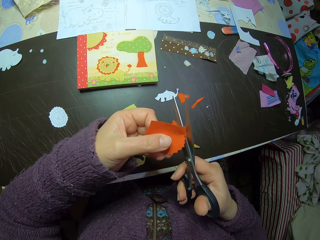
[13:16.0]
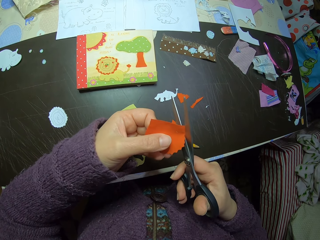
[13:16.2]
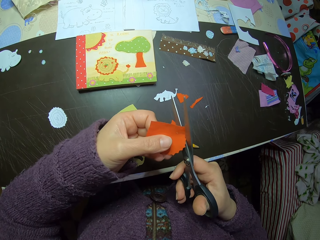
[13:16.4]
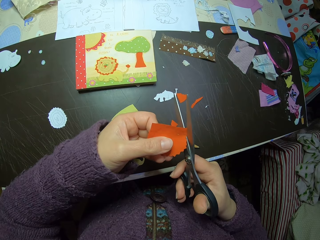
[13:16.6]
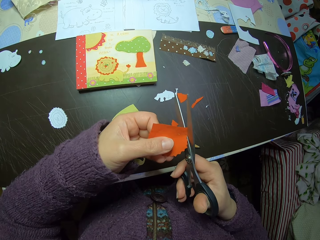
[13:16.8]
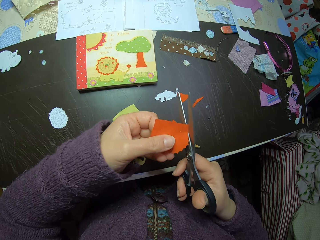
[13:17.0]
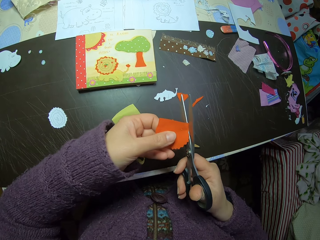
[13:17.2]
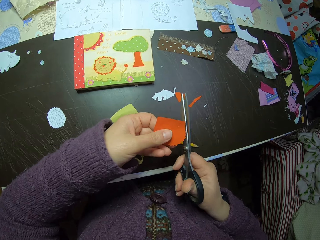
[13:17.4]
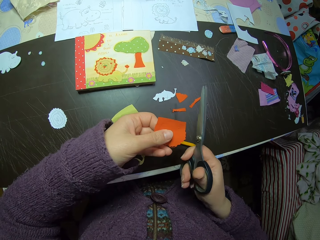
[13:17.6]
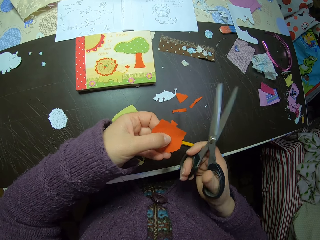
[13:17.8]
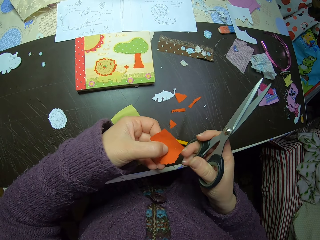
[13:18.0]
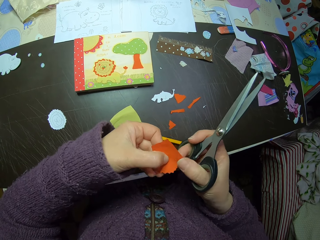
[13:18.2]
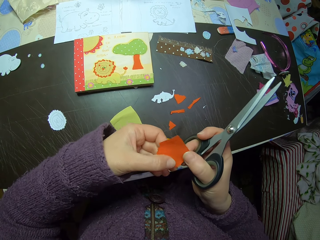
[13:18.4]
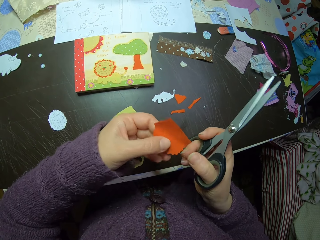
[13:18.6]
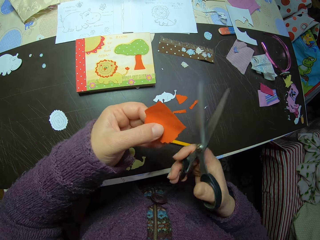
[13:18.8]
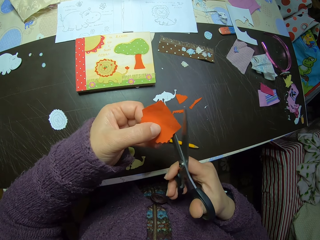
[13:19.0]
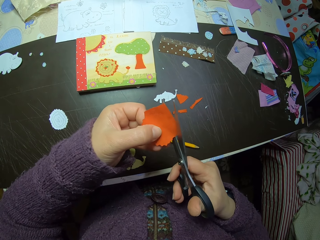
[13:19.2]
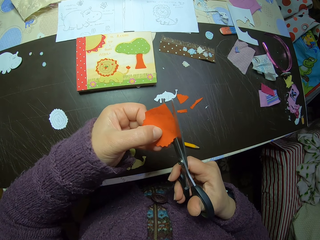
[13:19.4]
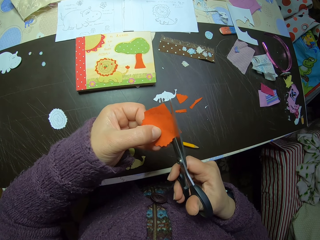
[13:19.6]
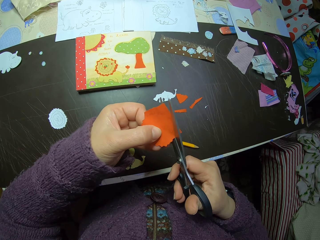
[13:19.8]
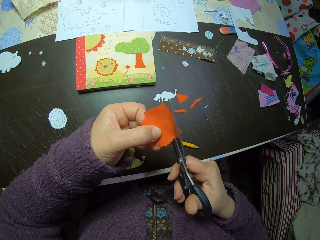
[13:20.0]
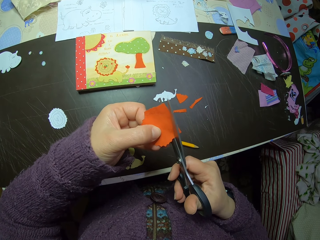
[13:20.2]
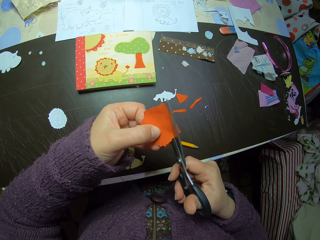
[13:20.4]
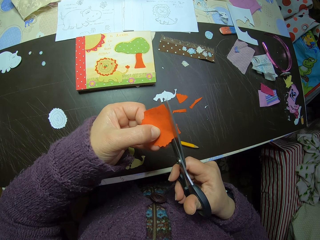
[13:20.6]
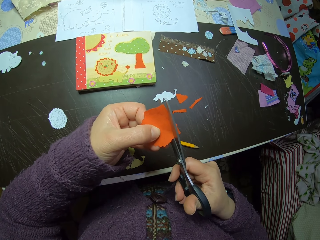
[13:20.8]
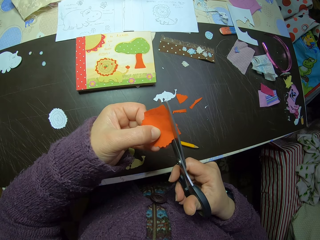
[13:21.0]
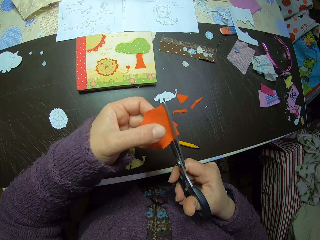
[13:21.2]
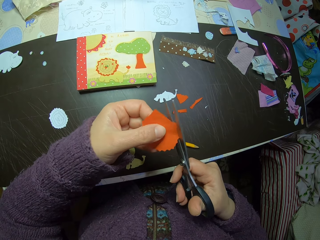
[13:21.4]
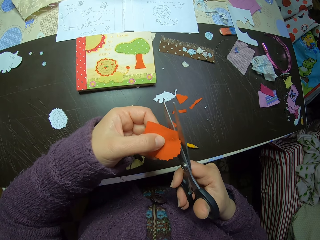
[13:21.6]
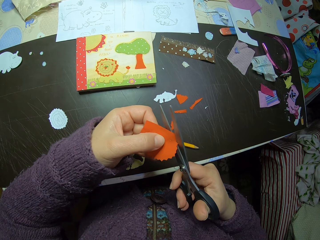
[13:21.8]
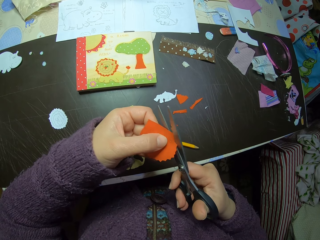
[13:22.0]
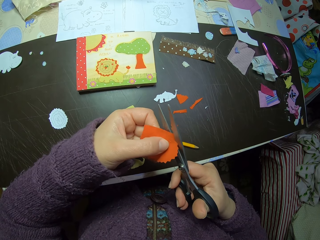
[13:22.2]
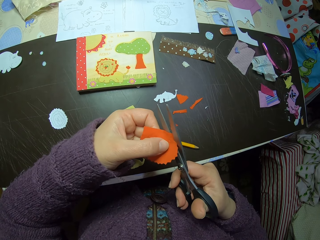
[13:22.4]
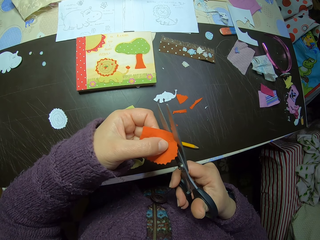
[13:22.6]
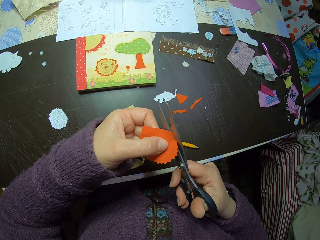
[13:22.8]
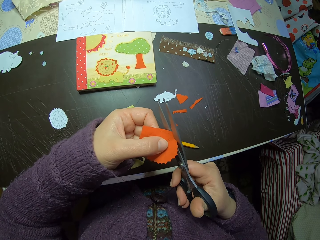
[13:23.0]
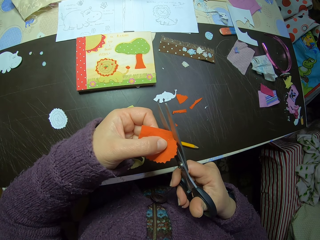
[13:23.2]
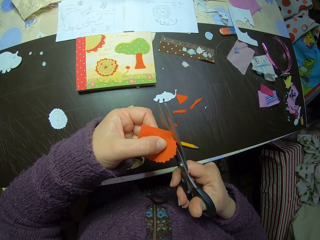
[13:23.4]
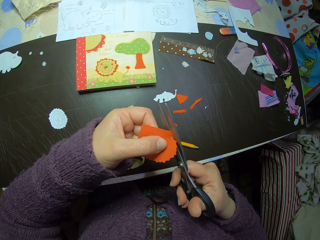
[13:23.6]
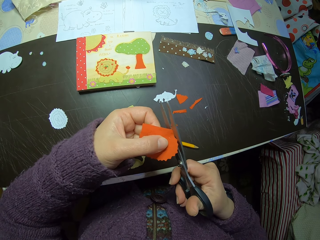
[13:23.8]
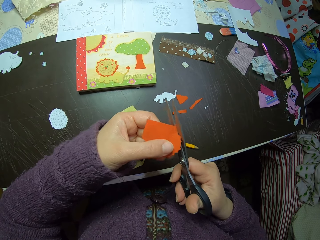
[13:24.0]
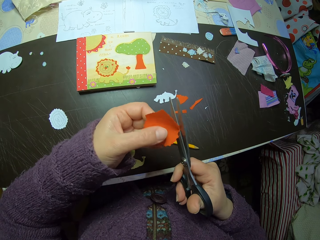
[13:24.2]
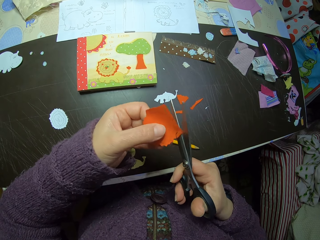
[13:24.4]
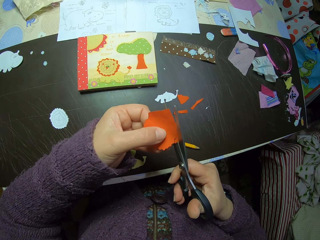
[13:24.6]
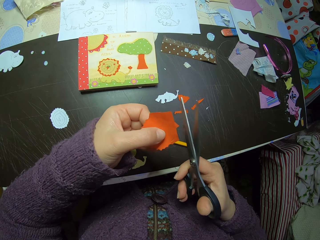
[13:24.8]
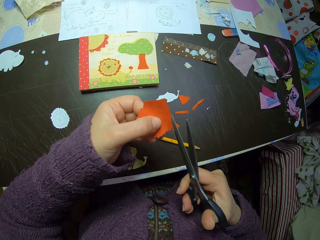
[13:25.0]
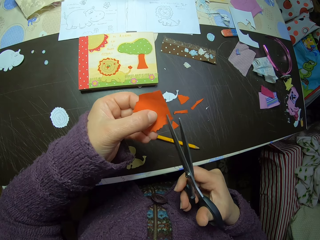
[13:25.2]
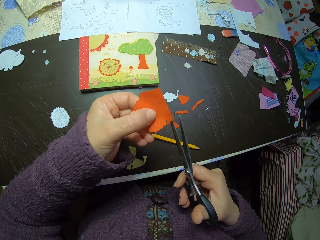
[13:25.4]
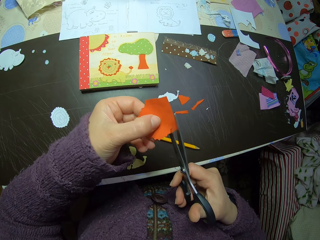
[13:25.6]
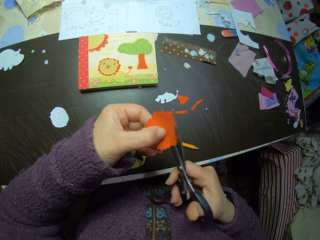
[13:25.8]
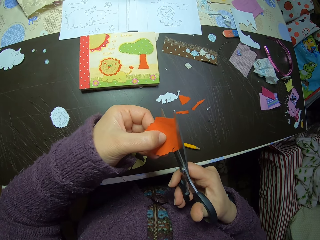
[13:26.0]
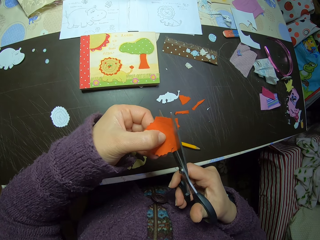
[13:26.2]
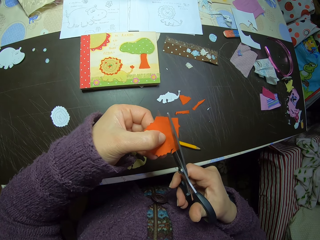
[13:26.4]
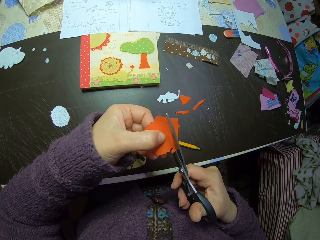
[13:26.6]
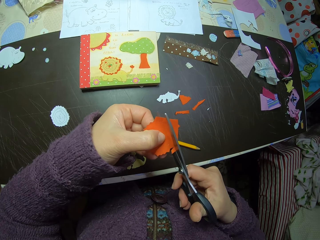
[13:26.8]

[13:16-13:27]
The camera wearer drops the cut-out piece of fabric on the table. She holds the luminous paper or orange piece of fabric with both her hands. She adjusts the orange piece of fabric with both hands. She lets go of the luminous paper. She cuts the orange piece of fabric with the scissors. She adjusts the orange piece of fabric with her left hand.

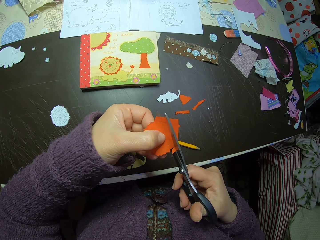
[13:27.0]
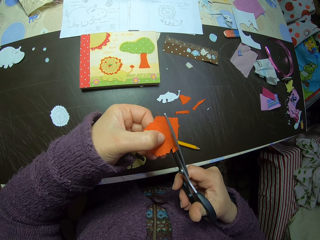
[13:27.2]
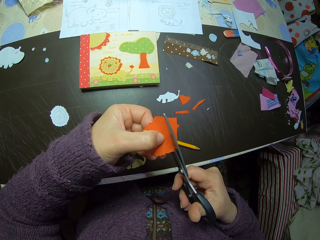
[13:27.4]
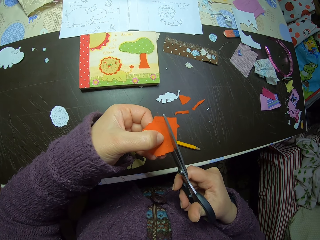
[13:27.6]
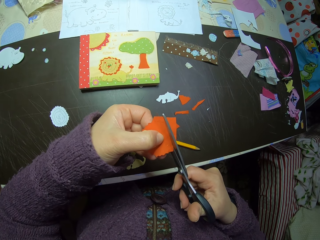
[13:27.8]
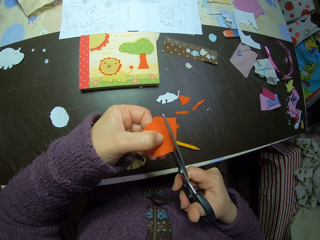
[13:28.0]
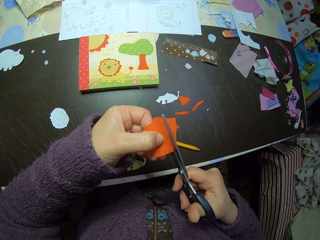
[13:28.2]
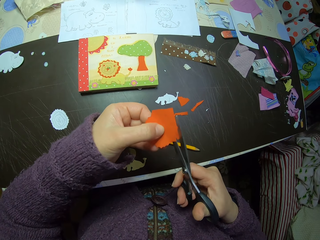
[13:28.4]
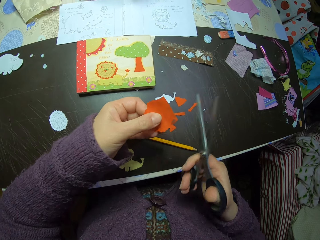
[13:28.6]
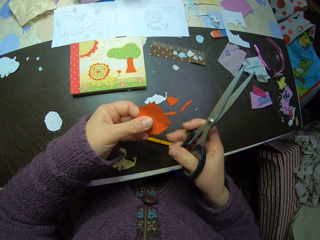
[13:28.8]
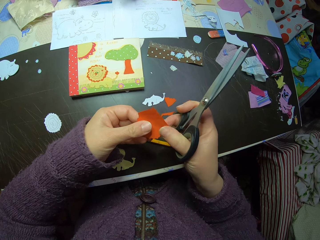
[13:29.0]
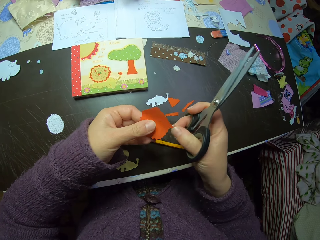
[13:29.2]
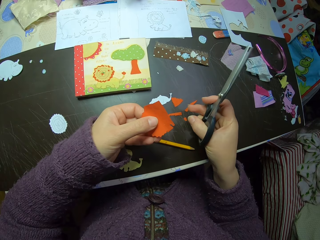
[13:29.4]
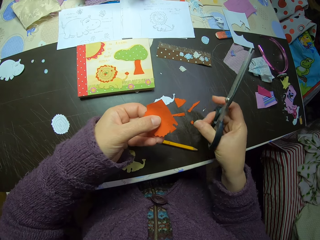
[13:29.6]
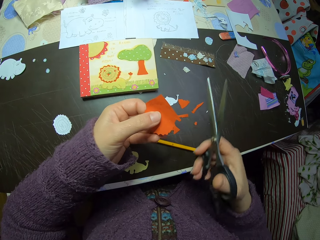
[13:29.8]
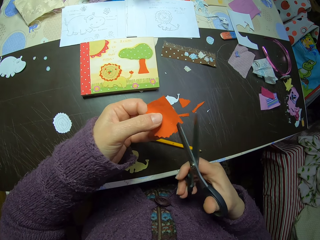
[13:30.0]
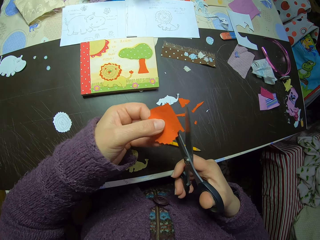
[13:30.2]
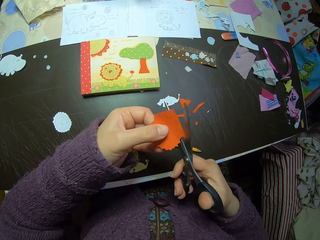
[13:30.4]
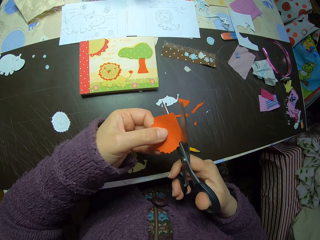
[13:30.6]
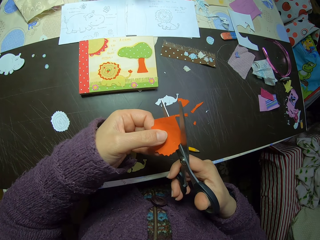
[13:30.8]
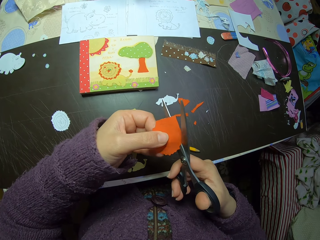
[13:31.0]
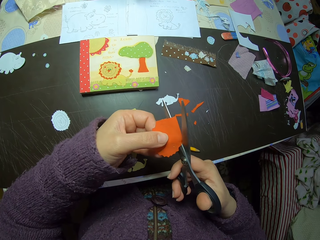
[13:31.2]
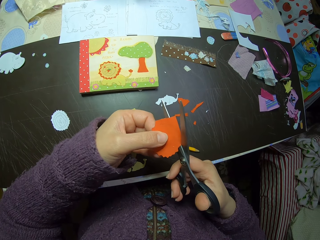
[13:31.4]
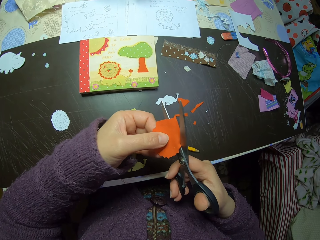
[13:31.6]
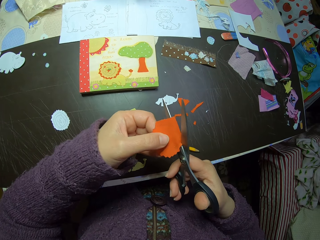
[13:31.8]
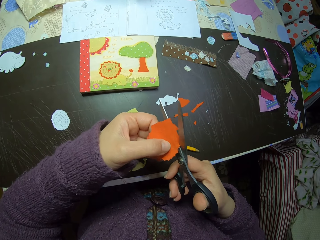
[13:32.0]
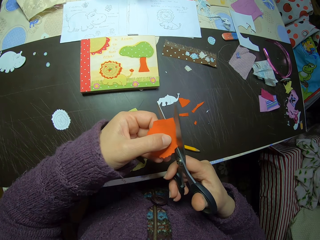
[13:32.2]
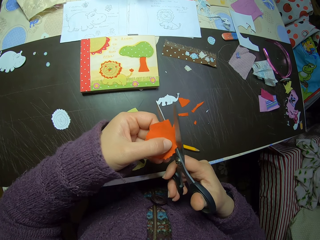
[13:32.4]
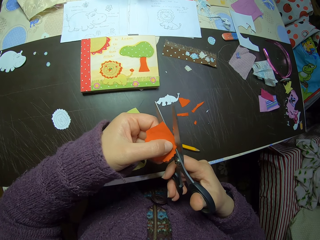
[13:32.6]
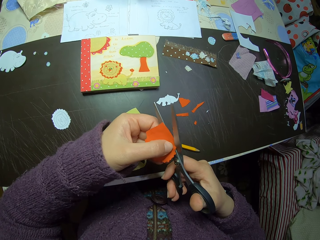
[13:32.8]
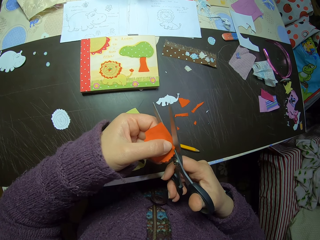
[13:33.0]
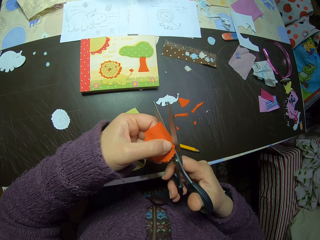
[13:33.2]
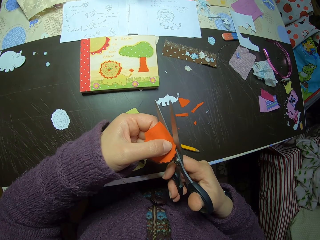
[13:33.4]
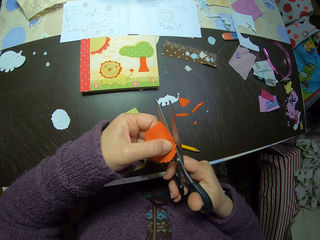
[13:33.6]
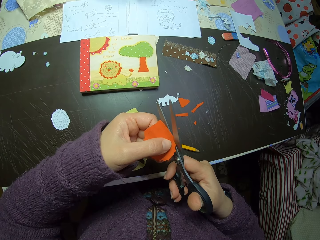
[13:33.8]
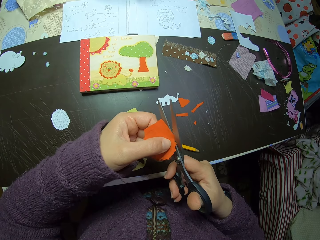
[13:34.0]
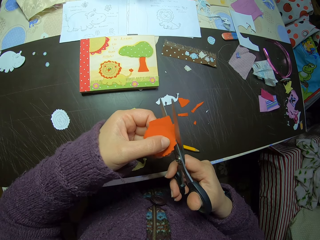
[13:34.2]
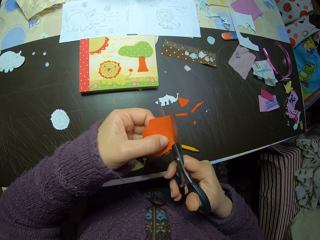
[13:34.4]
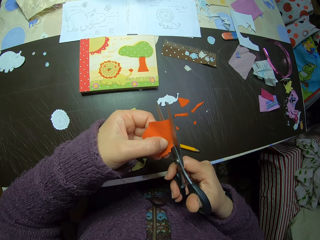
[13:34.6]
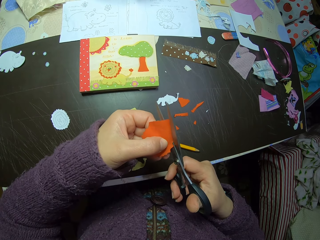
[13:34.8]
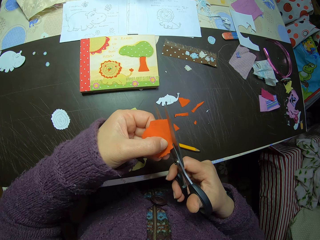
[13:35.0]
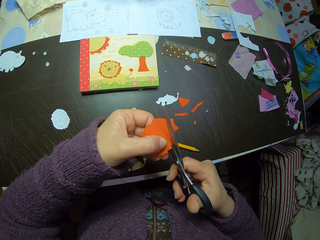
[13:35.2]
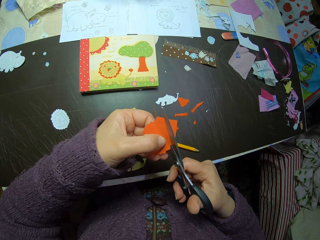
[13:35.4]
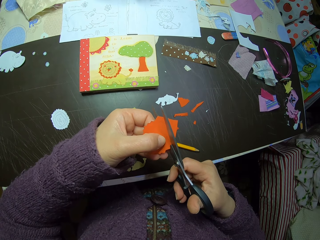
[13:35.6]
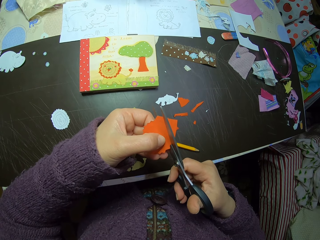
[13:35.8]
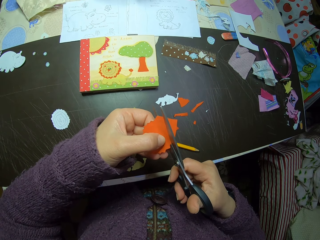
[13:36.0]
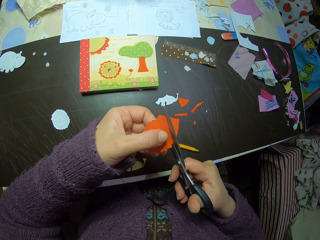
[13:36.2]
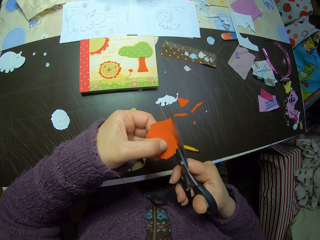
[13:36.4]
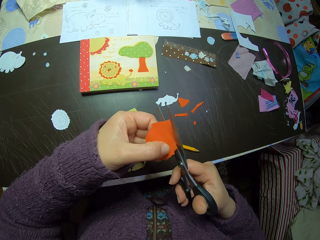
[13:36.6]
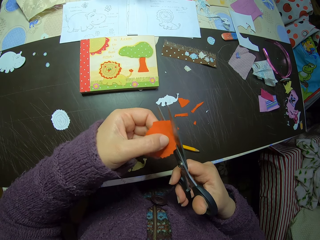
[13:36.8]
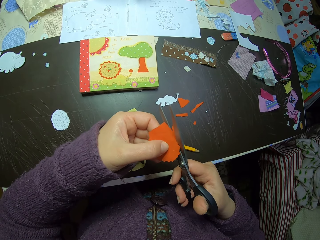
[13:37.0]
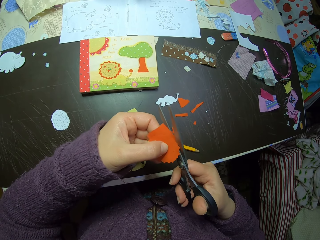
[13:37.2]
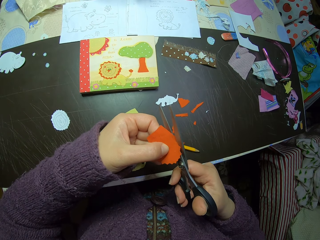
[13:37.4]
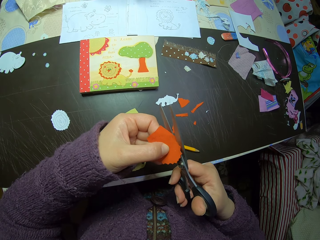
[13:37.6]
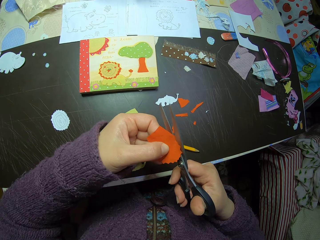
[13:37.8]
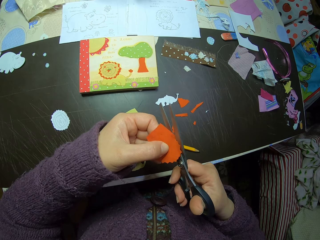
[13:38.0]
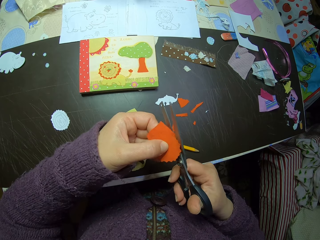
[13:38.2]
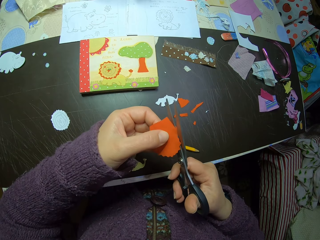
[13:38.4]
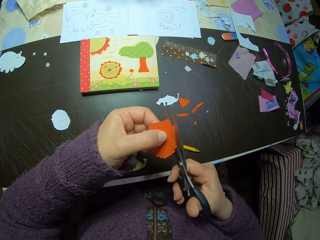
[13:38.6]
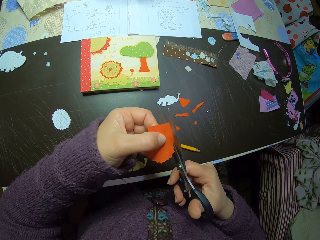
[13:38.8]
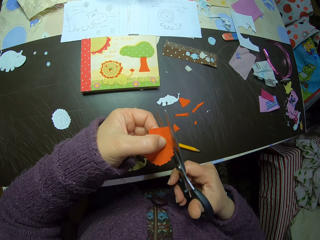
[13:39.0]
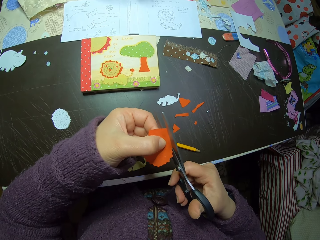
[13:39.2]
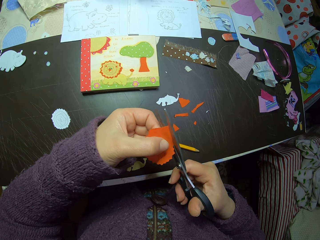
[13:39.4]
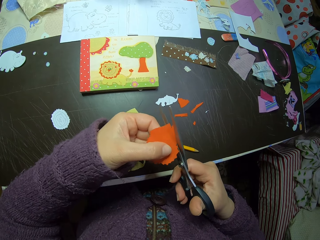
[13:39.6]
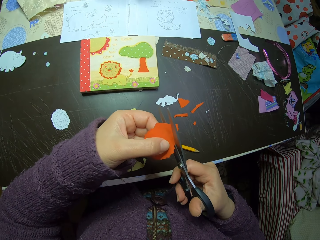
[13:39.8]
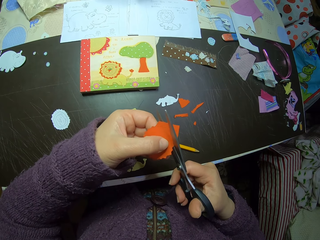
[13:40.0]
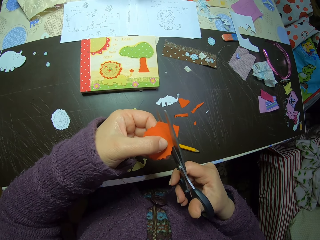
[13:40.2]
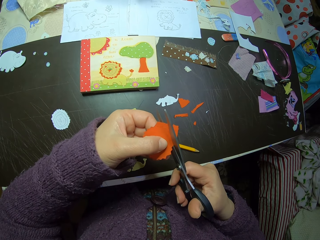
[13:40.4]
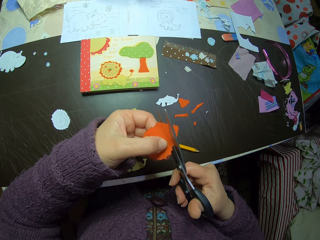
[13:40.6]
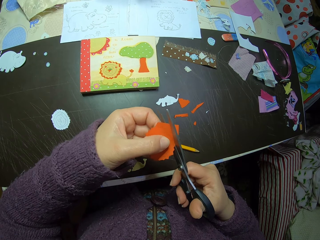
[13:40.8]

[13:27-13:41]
The camera wearer holds the luminous paper with both her hands. She pulls a piece of the luminous paper and throws the piece of the luminous paper on the table. She cuts the orange piece of fabric with the scissors. She adjusts the orange piece of fabric with her left hand.
